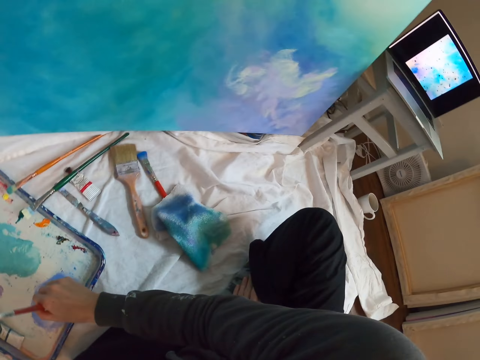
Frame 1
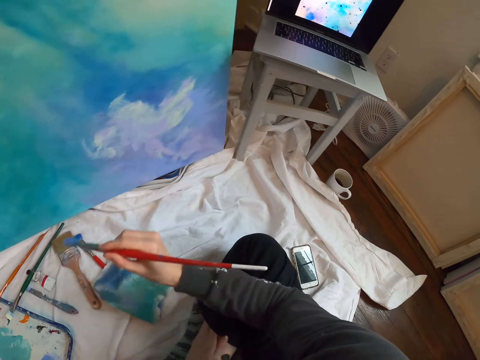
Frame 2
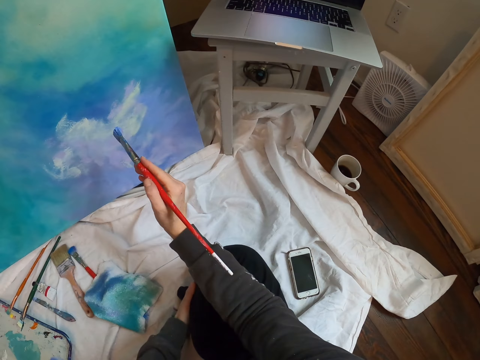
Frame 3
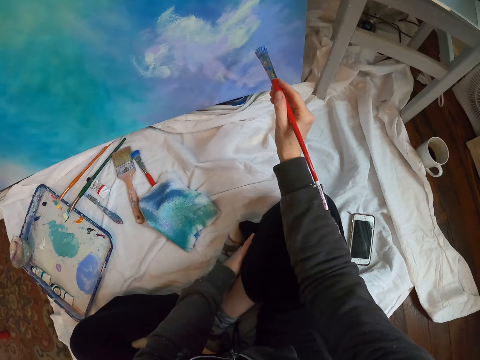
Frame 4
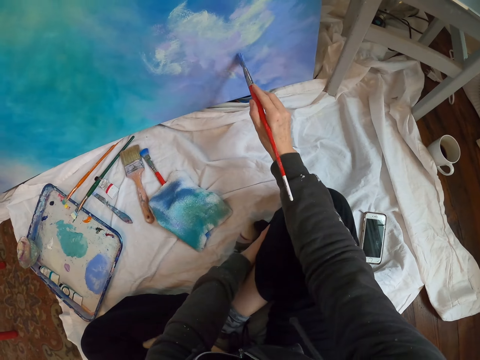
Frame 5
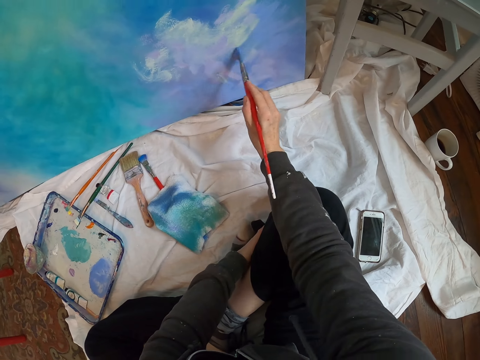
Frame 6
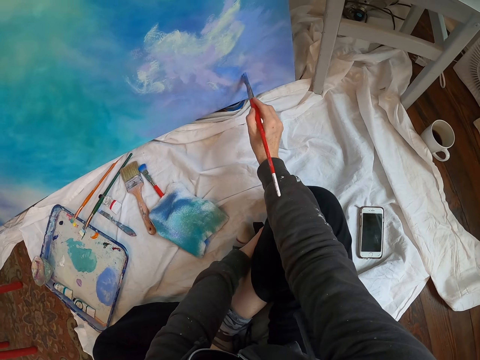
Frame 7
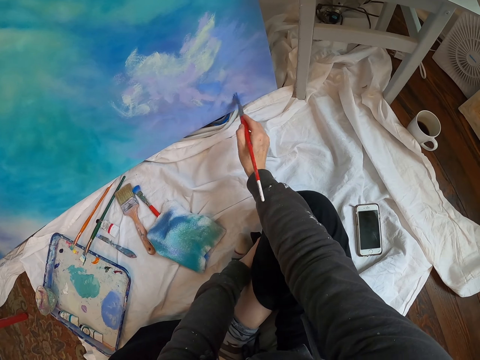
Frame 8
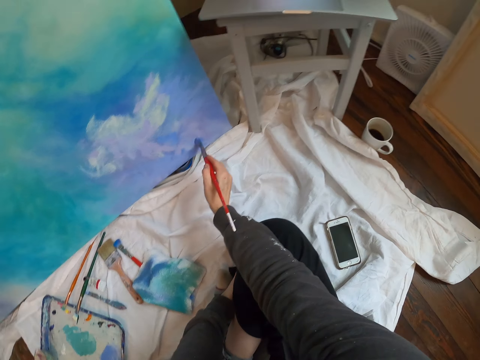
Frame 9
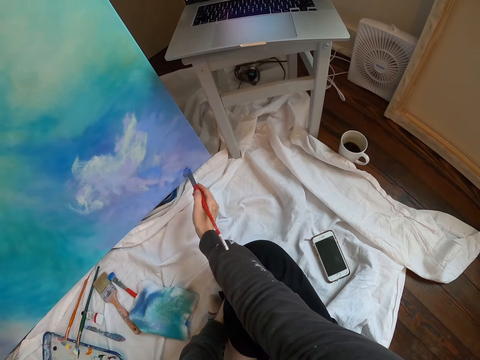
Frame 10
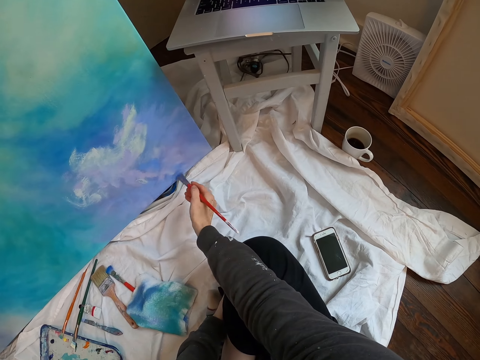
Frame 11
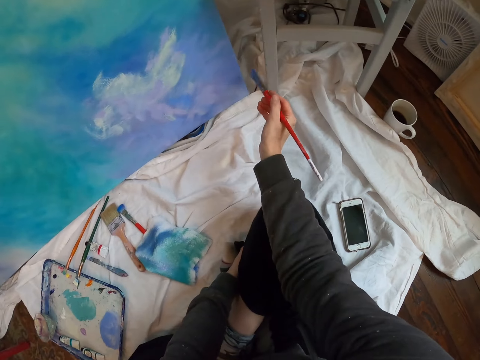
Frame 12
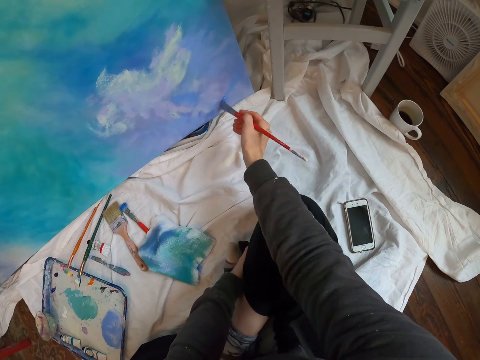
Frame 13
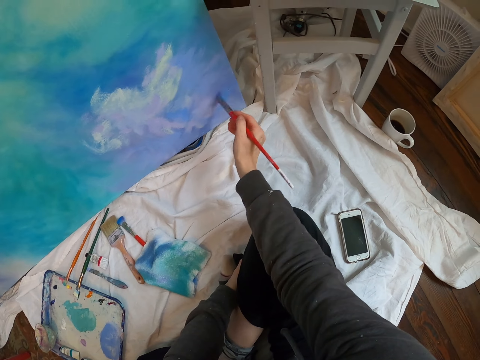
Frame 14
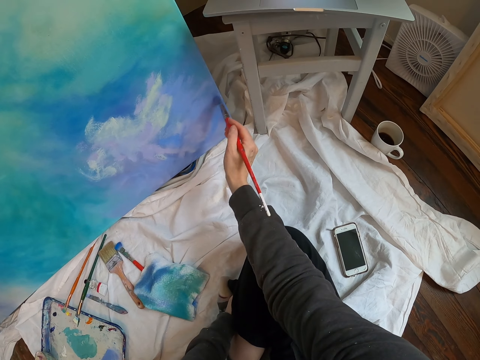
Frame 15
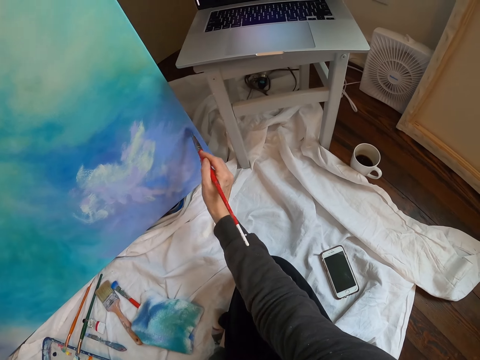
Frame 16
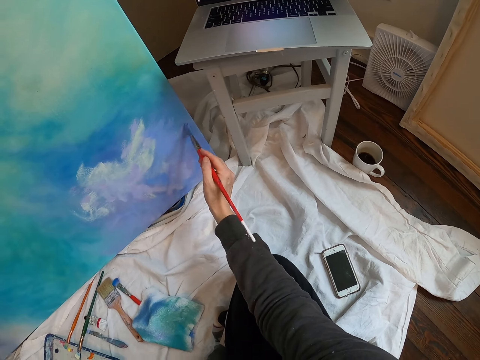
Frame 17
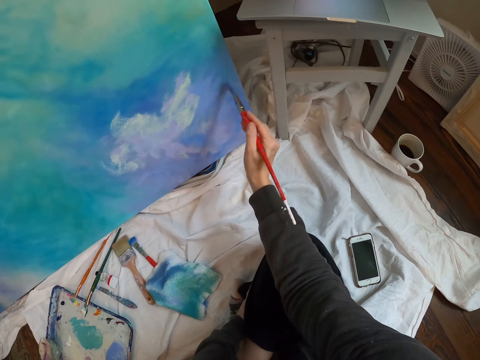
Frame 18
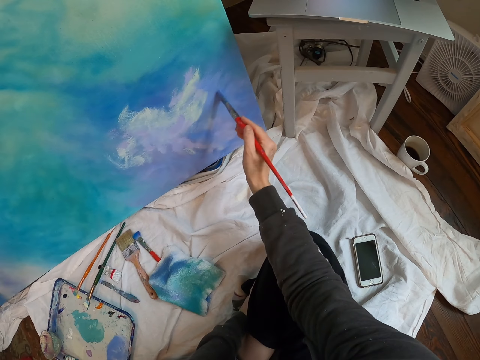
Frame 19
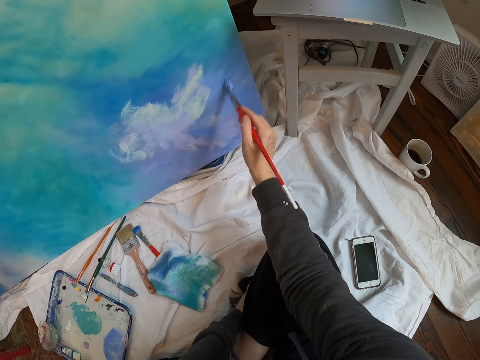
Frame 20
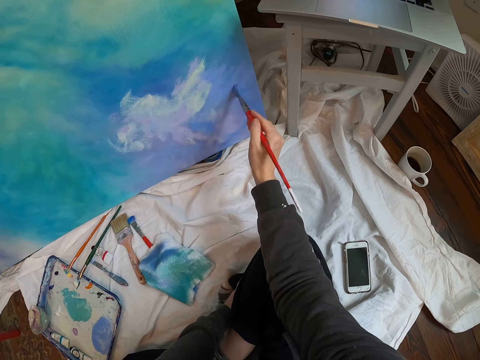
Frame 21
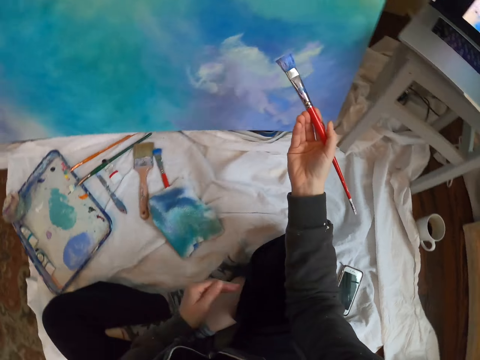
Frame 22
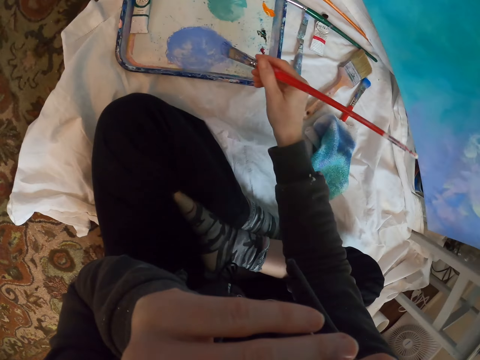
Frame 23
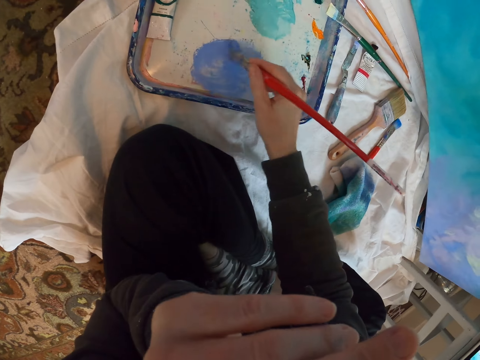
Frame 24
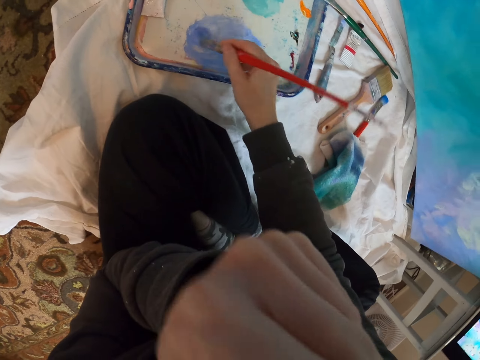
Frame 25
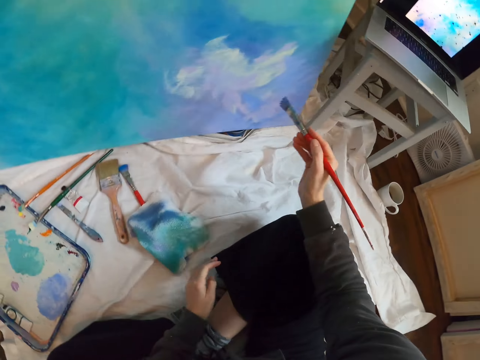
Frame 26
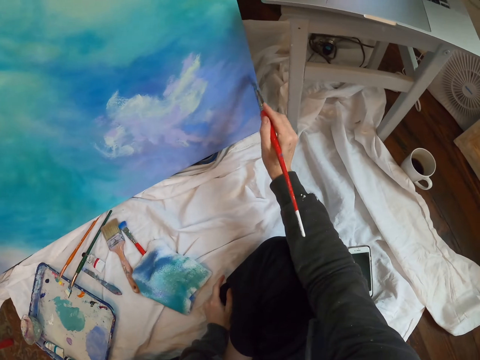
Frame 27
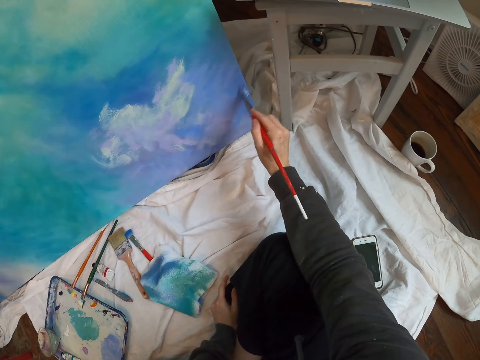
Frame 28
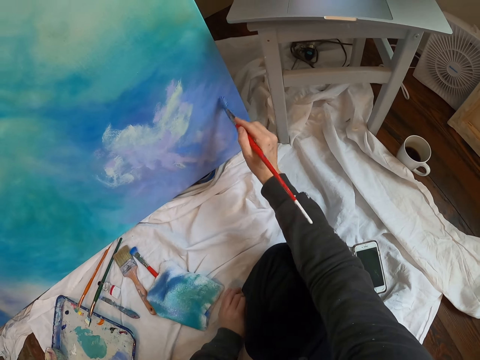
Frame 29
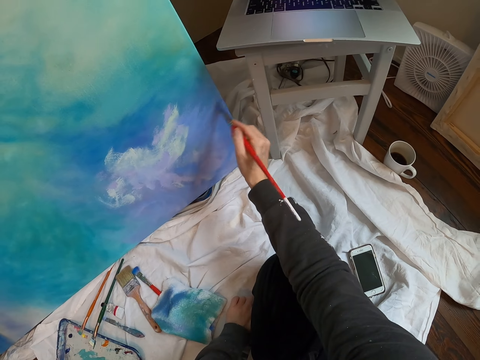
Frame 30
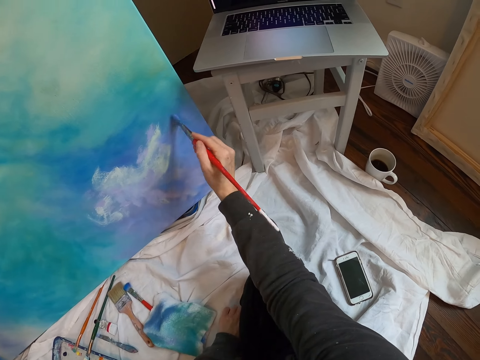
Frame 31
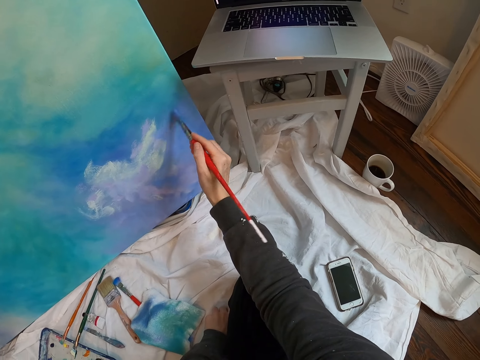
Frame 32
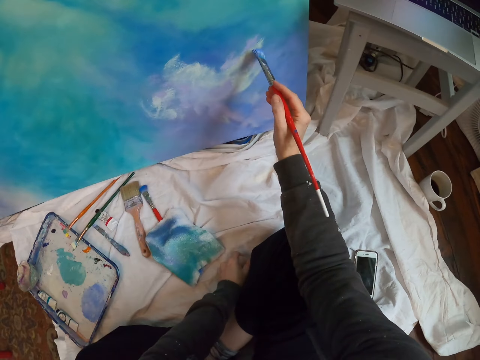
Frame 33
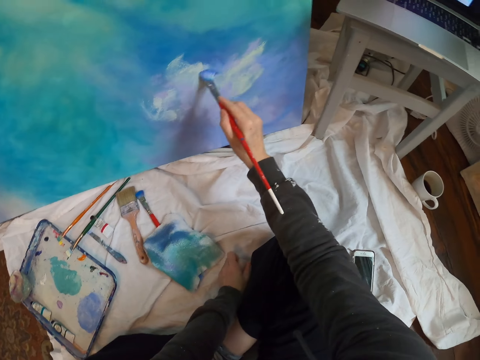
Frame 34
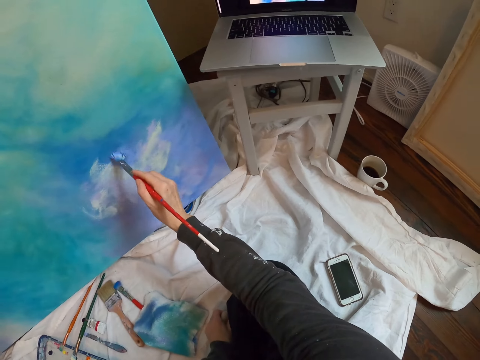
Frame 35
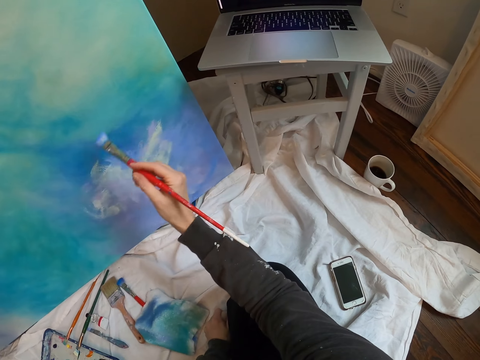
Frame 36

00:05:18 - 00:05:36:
The camera wearer looks at a laptop. They paint wall paint with a paint brush on a paint board. They look at the laptop. They paint on the paint board. They dip the paint brush into the paint. They mix the paint on a paint palette. They paint wall paint with the paint brush on the paint board.

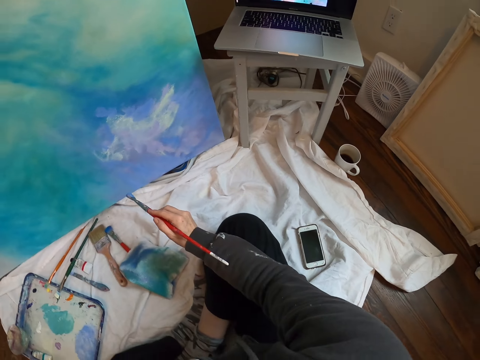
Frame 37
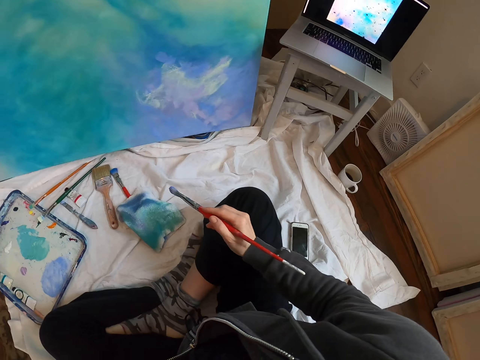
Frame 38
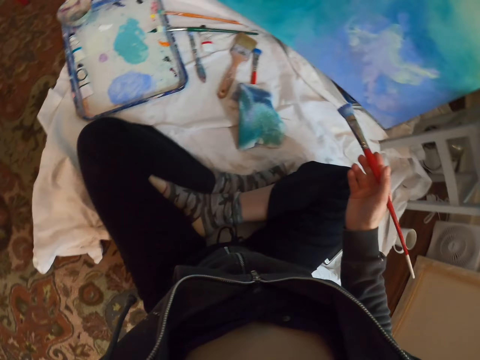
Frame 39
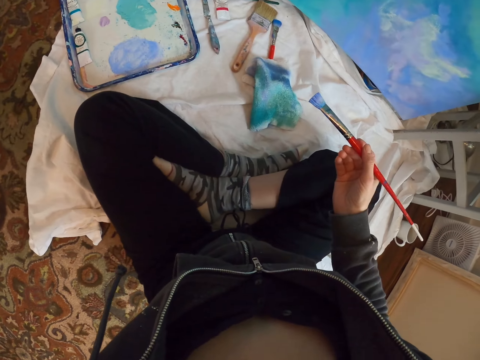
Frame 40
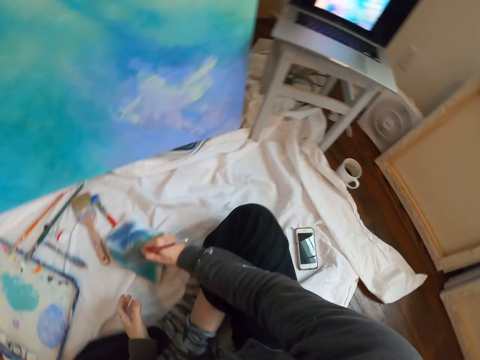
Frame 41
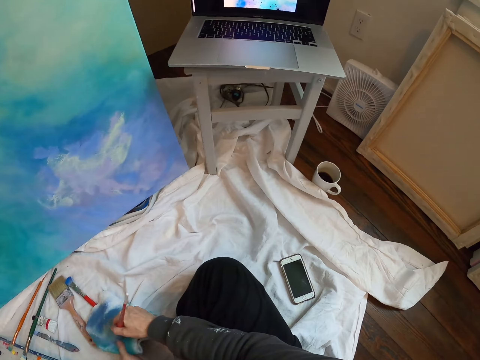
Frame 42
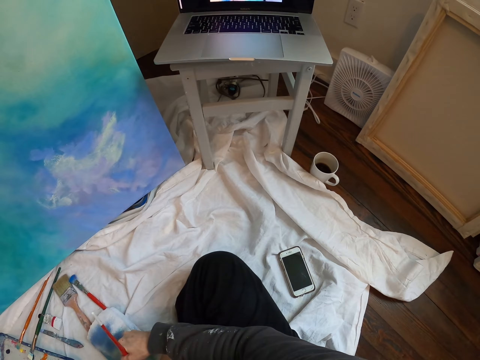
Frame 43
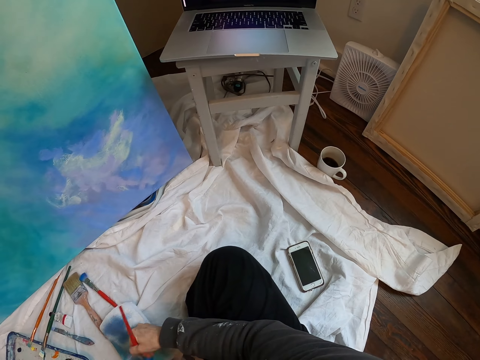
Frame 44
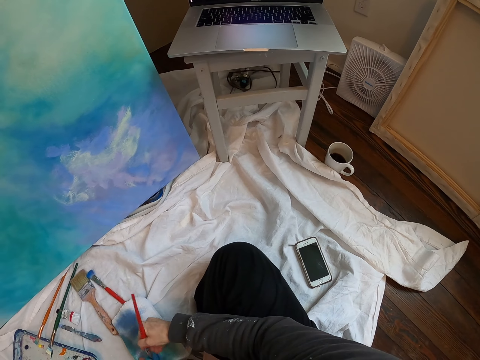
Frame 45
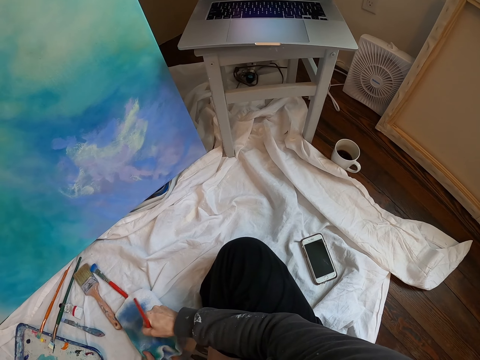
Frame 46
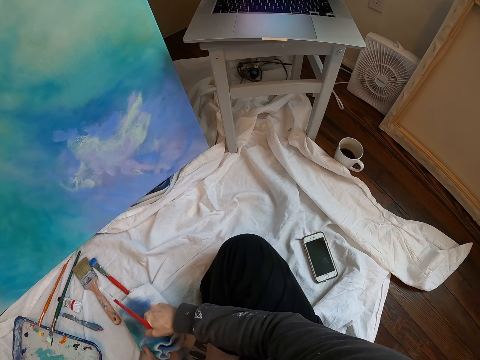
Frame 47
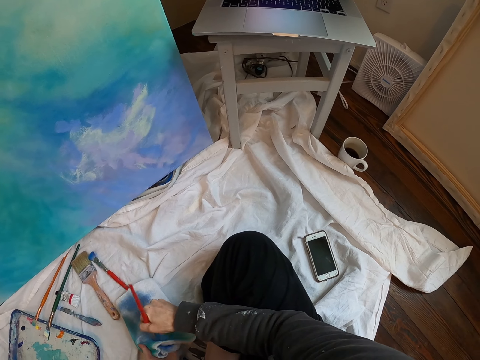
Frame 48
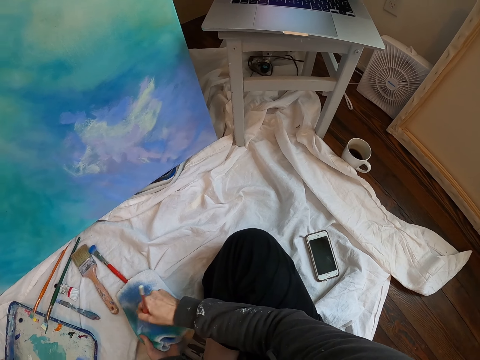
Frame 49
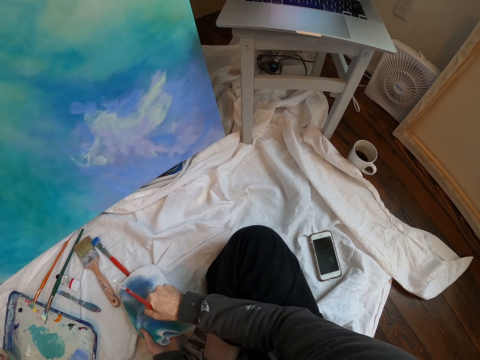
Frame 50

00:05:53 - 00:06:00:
The camera wearer paints wall paint with a paint brush. They look at the laptop. They dip the paint brush into the paint. They look around. They wipe the brush.

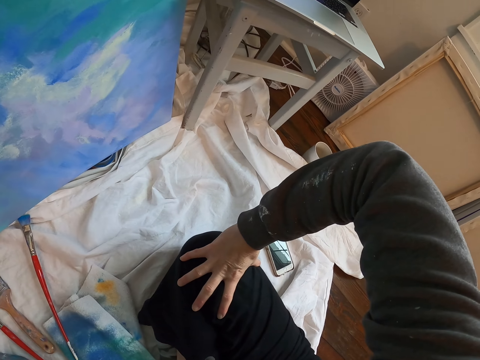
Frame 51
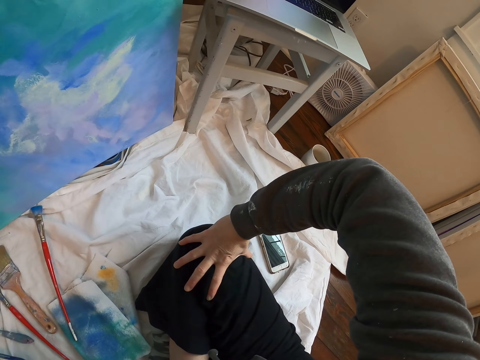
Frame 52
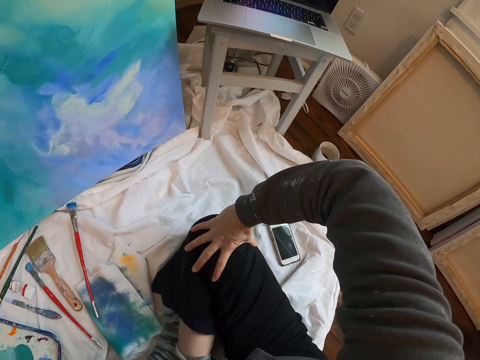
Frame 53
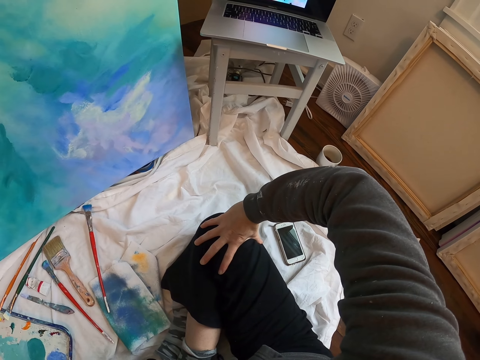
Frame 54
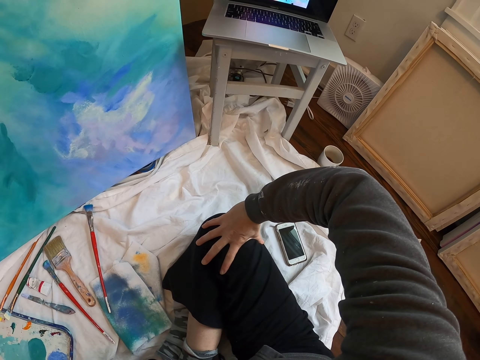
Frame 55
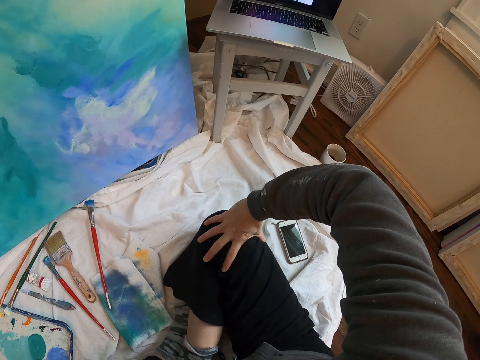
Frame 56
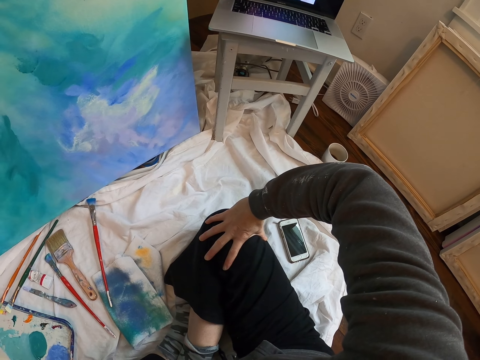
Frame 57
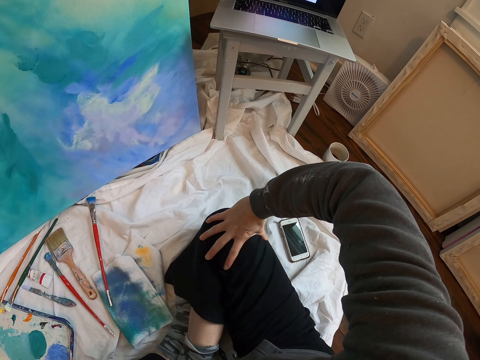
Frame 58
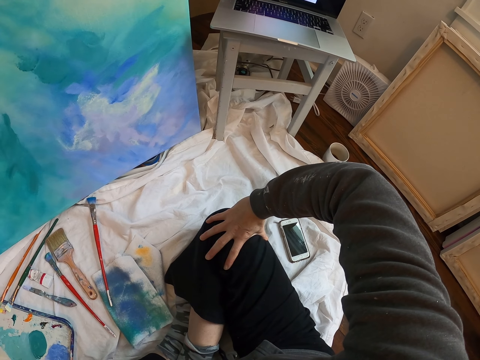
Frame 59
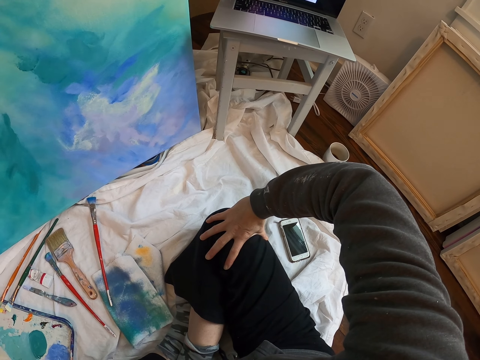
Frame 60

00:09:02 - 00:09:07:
The camera wearer looks at the laptop.
